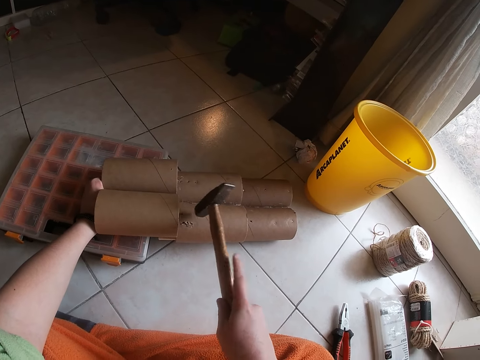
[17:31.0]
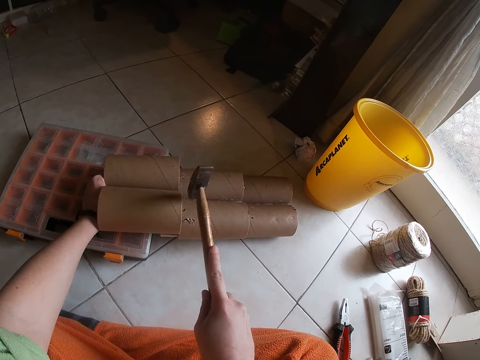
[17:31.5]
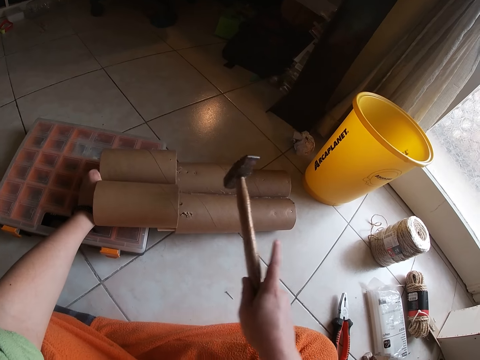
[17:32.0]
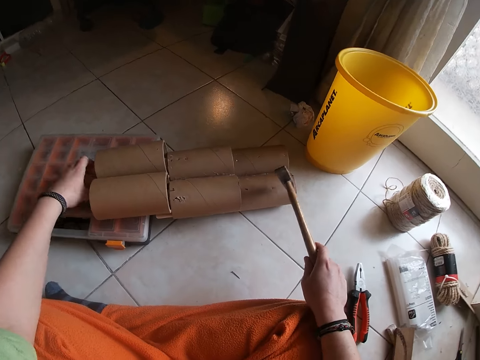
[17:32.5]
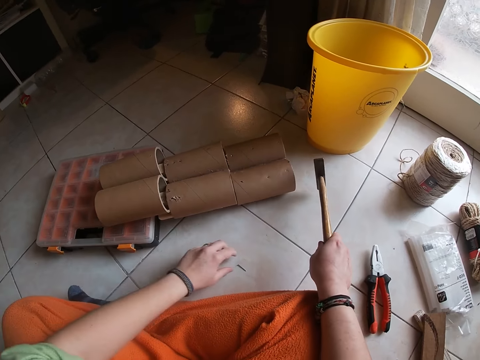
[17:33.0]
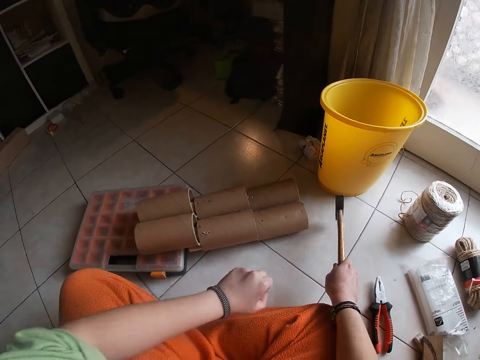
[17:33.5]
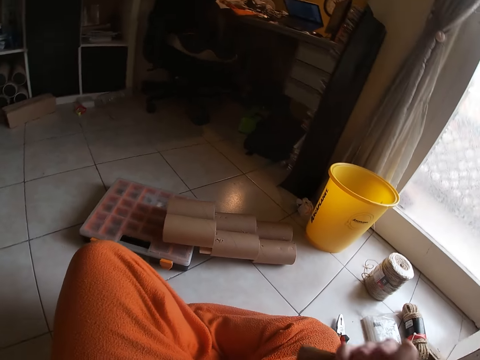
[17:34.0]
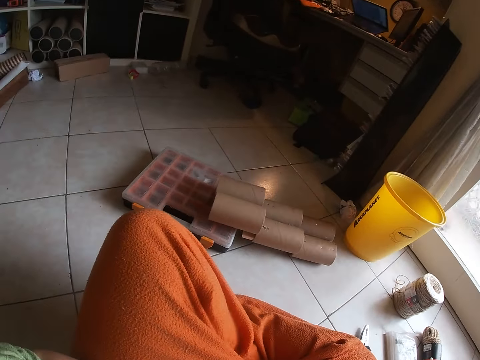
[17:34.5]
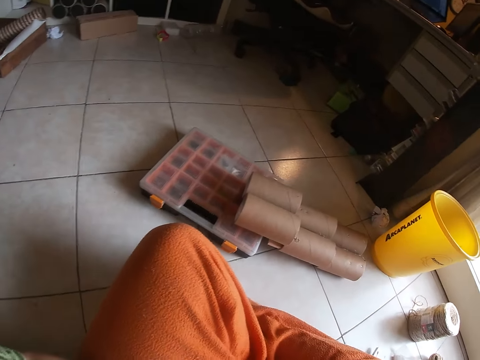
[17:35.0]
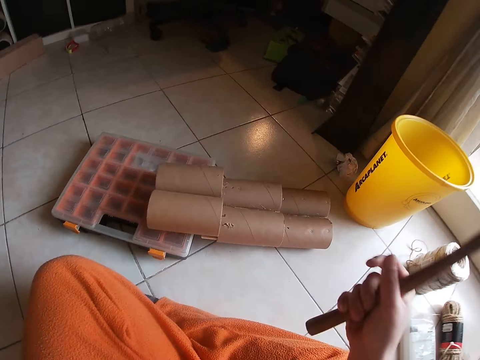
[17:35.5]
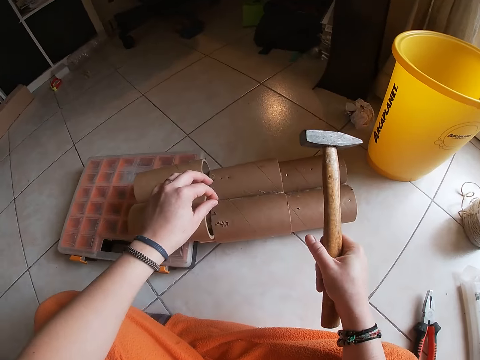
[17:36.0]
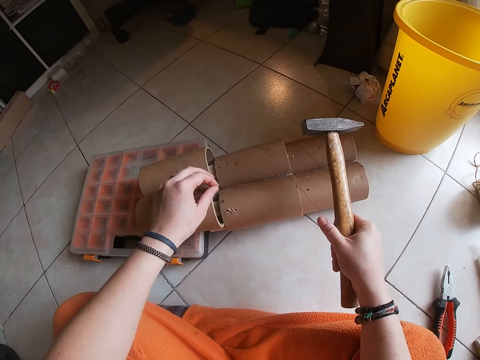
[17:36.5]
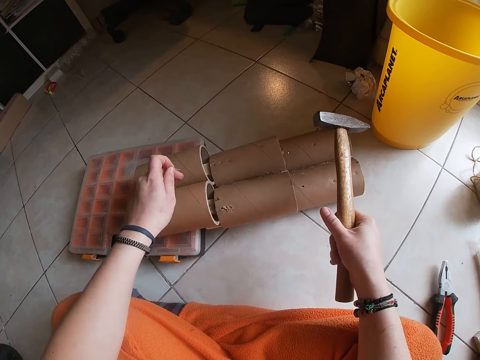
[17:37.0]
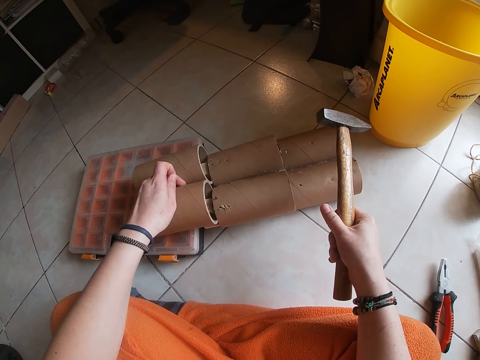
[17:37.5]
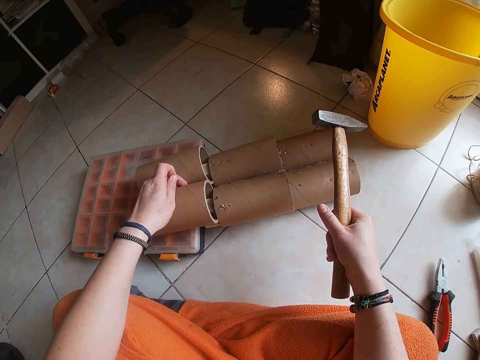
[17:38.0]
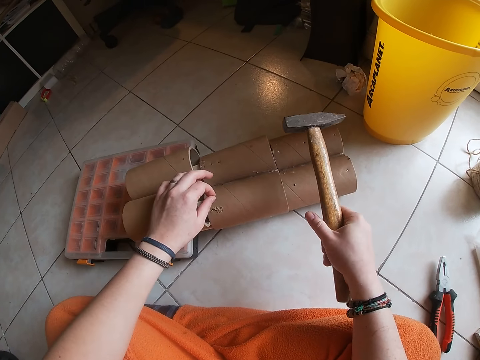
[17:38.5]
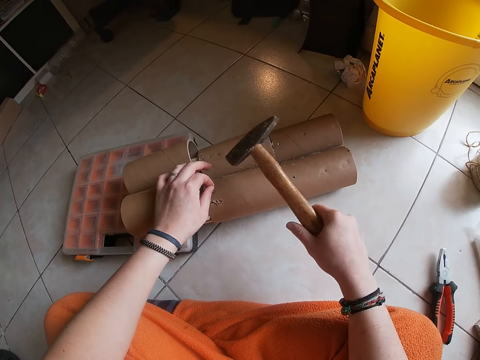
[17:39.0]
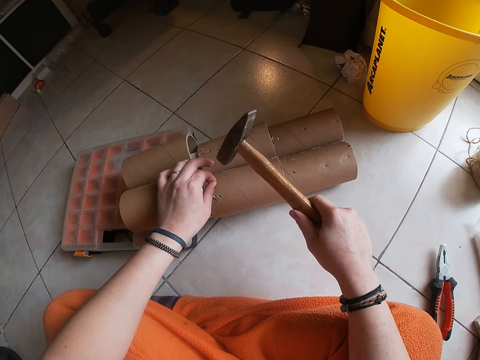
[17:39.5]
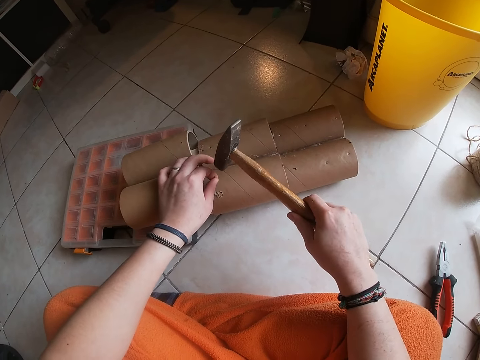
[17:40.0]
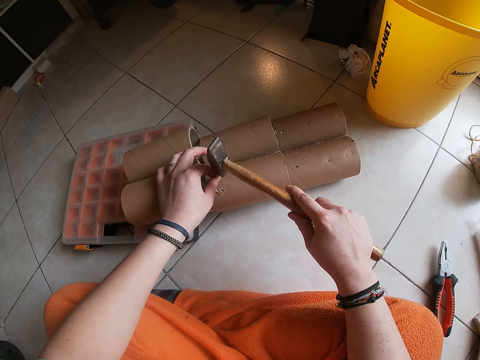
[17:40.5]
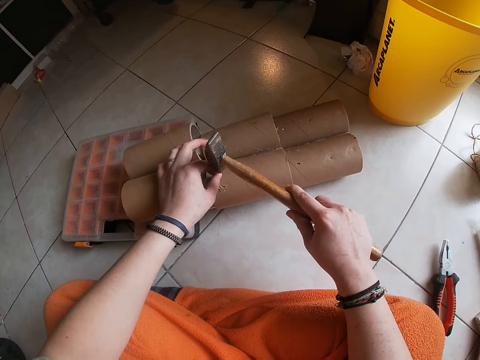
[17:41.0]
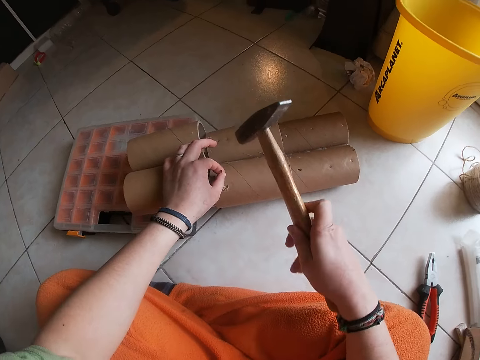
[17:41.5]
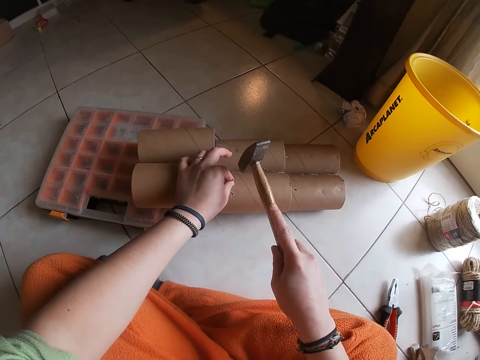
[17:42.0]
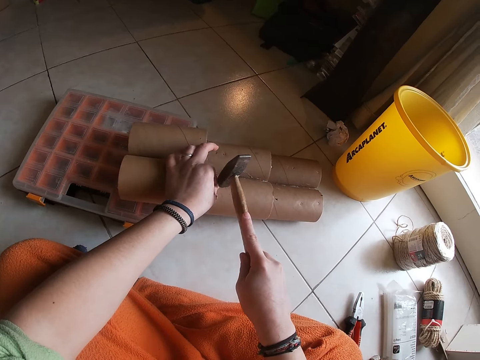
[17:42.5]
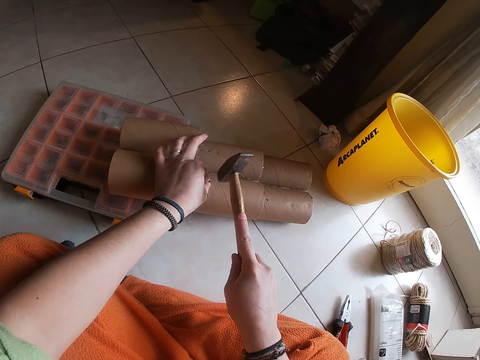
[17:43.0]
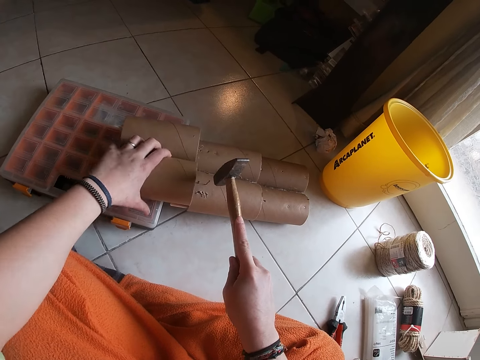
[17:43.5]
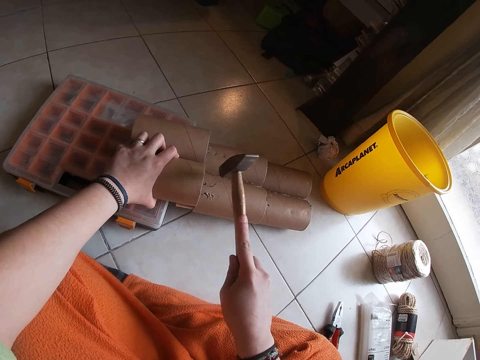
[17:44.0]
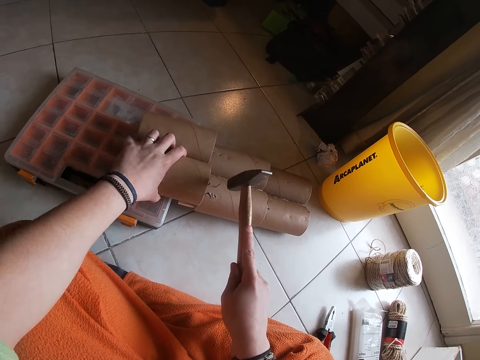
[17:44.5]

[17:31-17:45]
The camera wearer hits the nail on the stack of cardboard tubes on the box on the floor with the hammer in her right hand. She picks a nail from the floor with her left hand. She lifts her hands and puts down her hands. She puts the nail on the model. She hits the nail on the stack of cardboard tubes on the box on the floor with the hammer in her right hand.

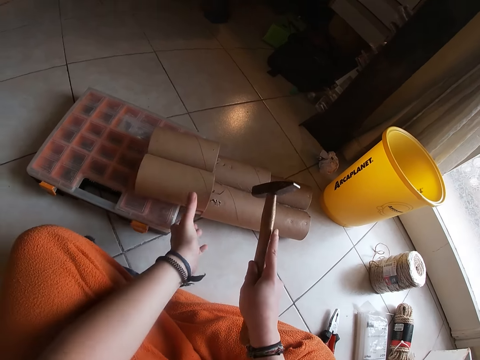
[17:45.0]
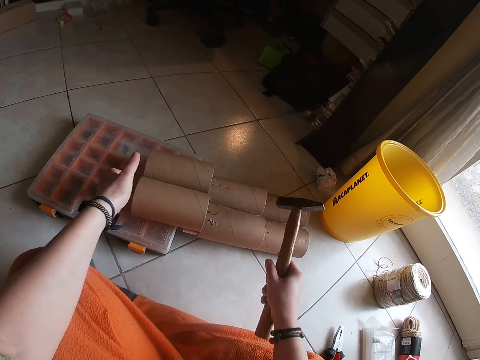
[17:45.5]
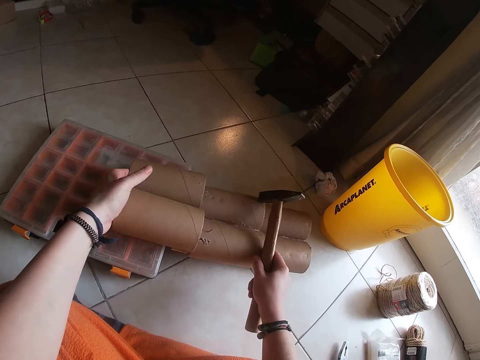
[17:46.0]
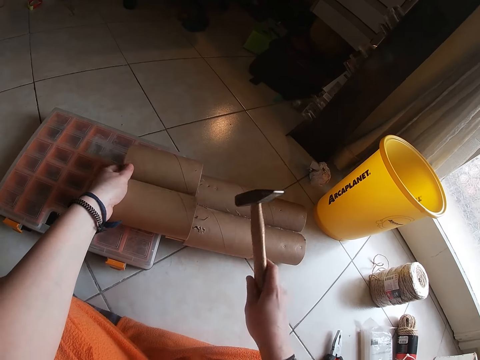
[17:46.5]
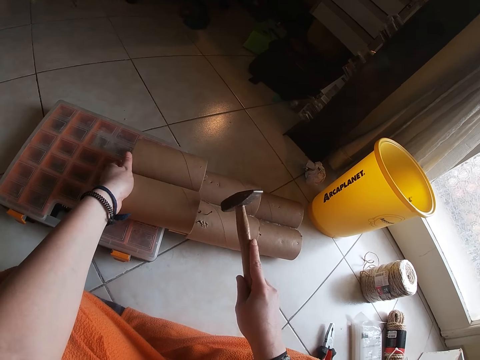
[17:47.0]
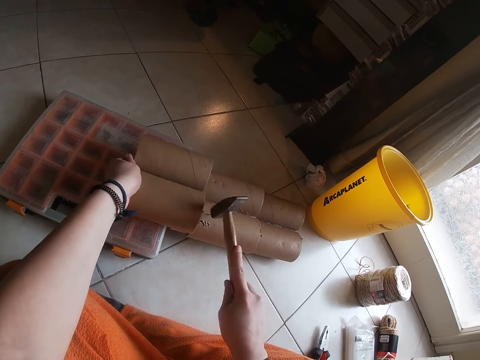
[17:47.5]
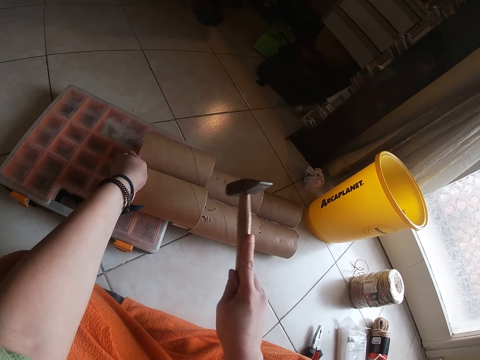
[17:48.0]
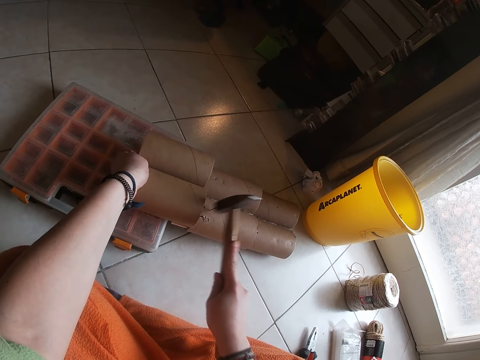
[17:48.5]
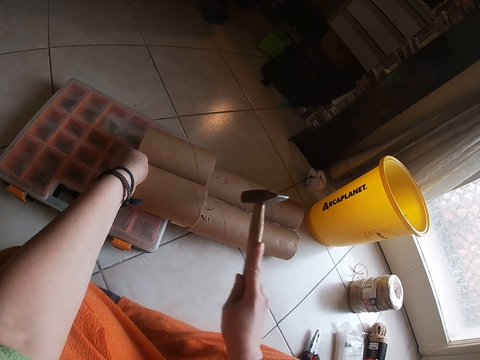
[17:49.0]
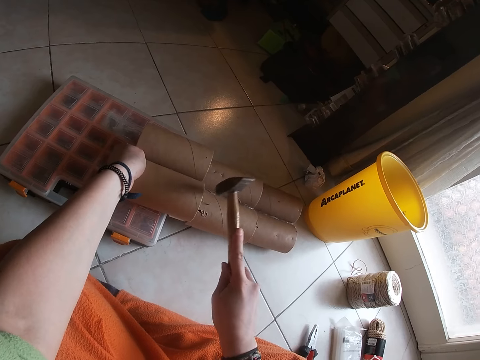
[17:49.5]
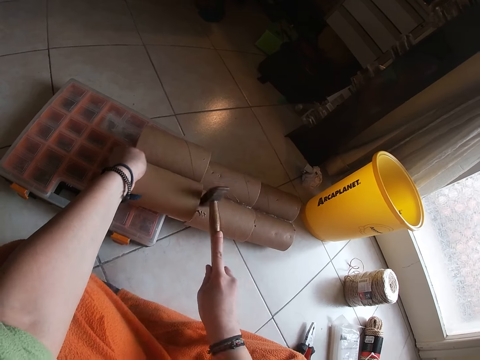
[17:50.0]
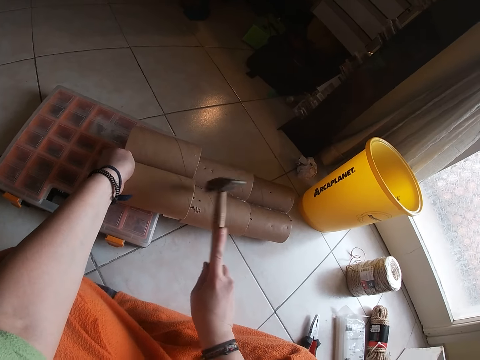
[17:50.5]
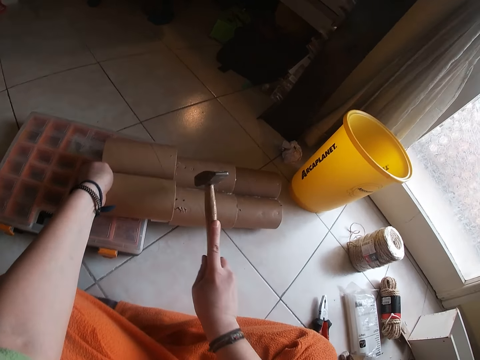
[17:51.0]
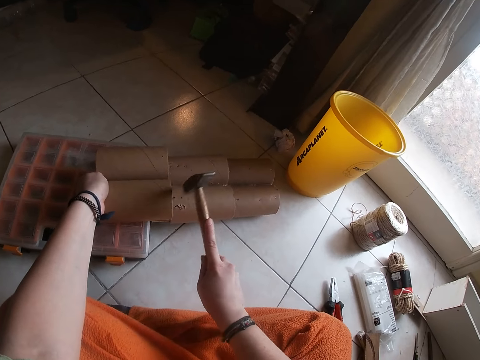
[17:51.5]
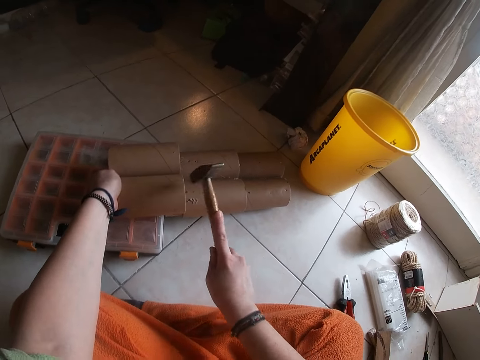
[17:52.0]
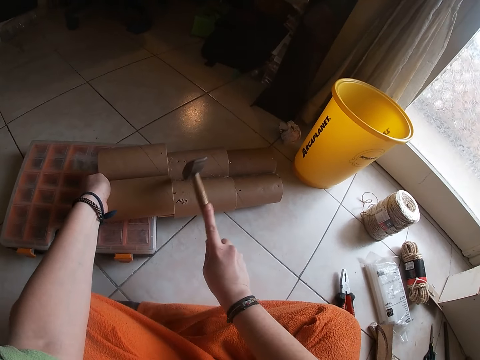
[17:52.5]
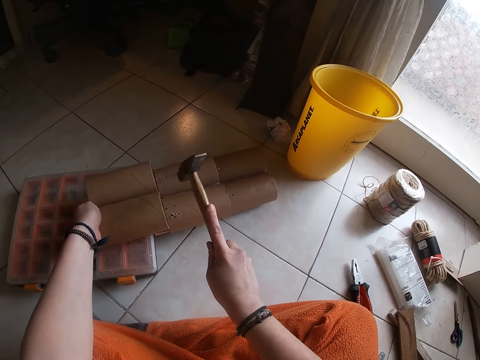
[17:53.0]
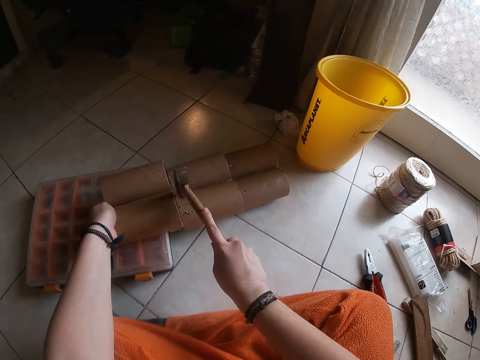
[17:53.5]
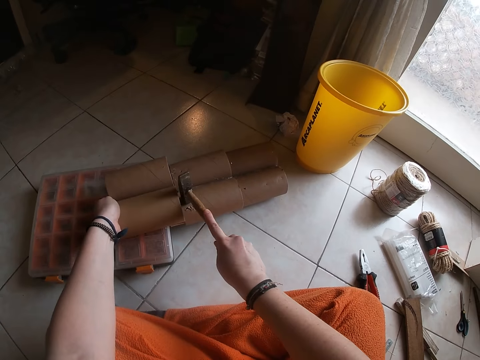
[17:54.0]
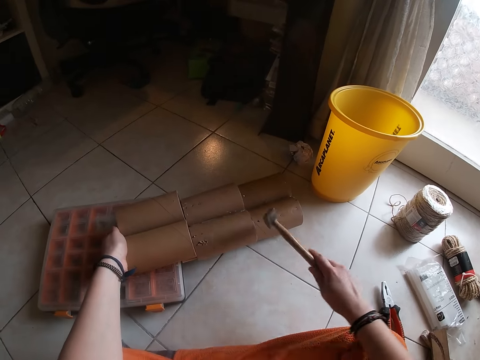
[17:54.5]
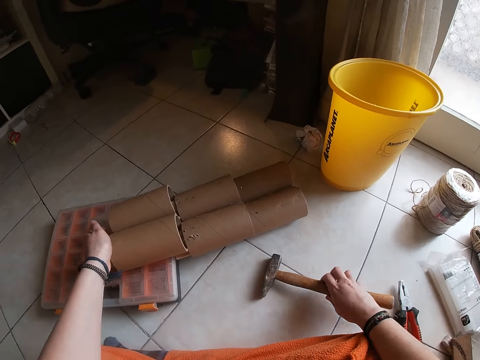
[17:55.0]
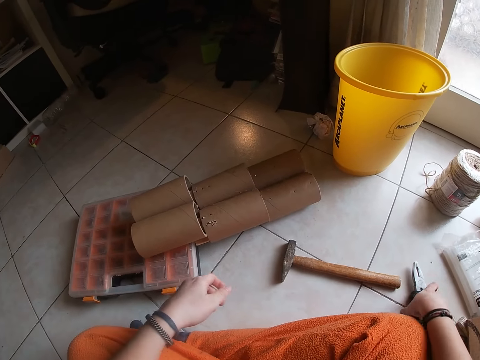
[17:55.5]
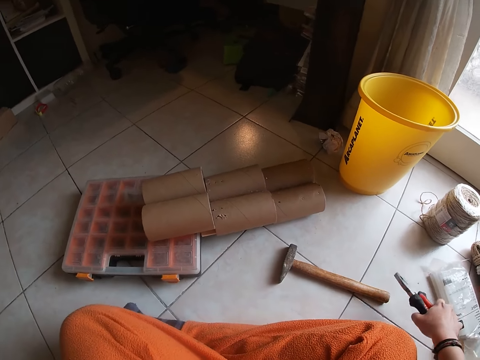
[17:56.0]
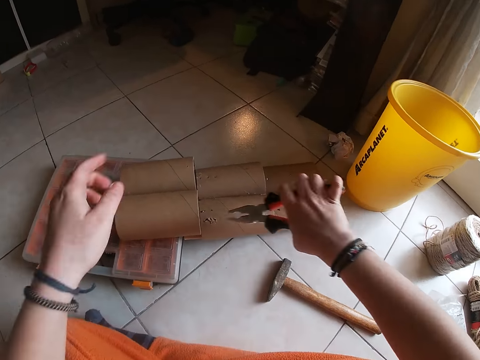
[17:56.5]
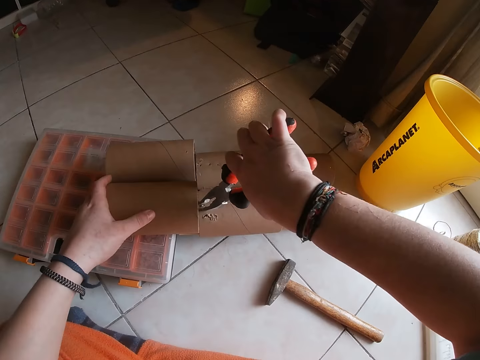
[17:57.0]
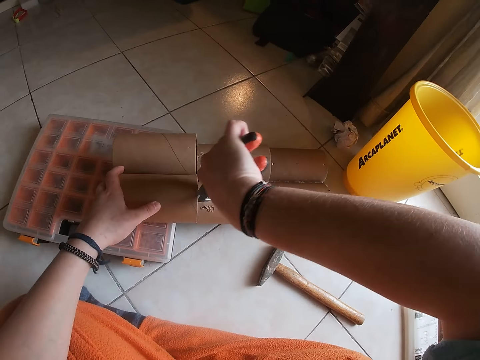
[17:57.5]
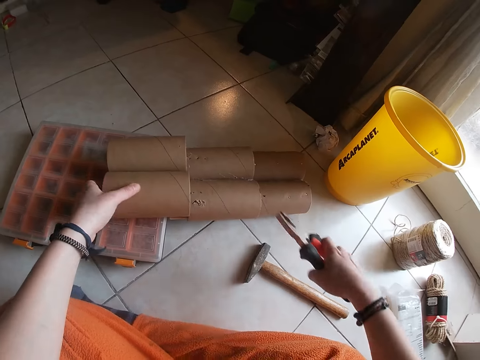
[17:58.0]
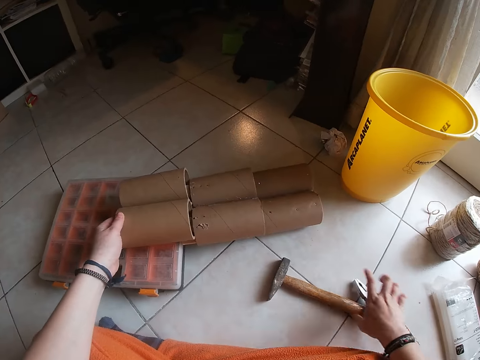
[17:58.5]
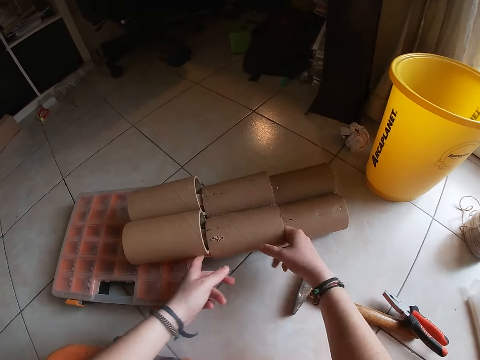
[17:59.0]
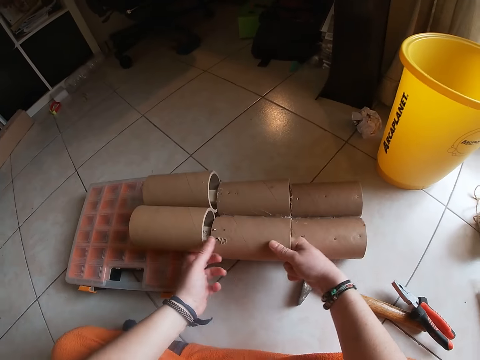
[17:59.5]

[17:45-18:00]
The camera wearer holds the model. She hits the nail. She drops the hammer on the floor with her right hand. She picks the pliers from the floor with her right hand. She touches the nail on the stack of cardboard on the floor with the pliers in her right hand. She pulls the pieces of the model. She drops the pliers on the floor with her right hand.
